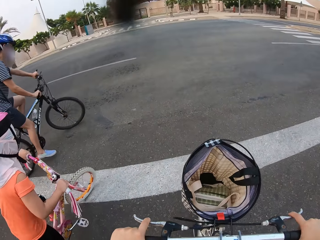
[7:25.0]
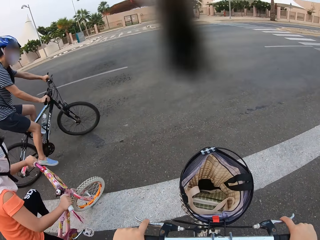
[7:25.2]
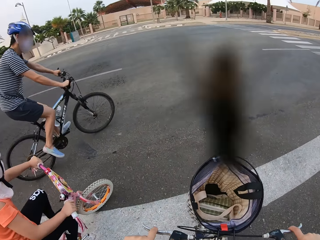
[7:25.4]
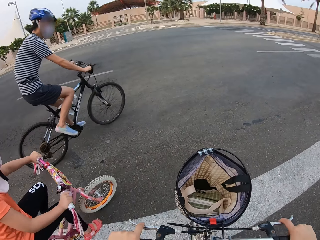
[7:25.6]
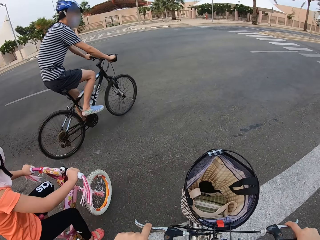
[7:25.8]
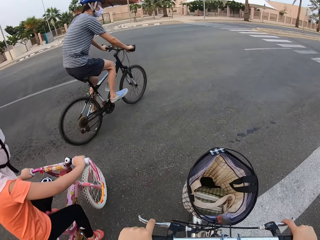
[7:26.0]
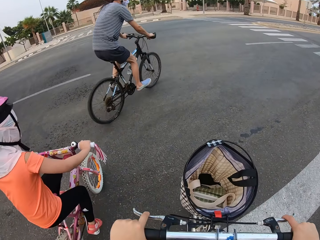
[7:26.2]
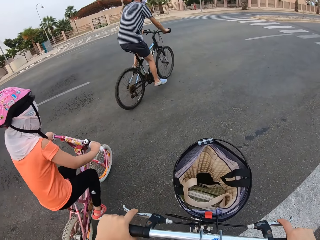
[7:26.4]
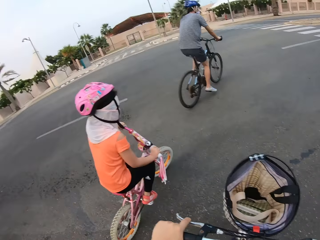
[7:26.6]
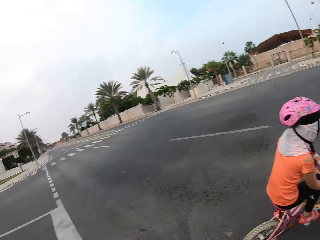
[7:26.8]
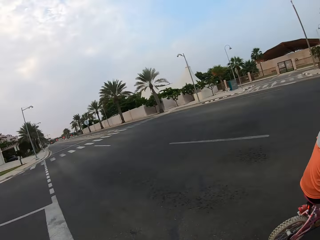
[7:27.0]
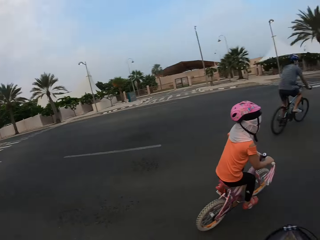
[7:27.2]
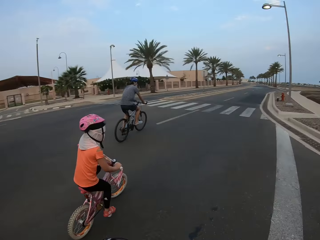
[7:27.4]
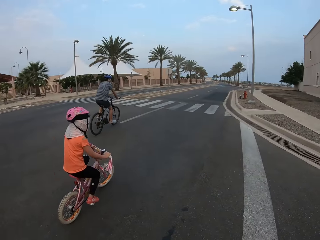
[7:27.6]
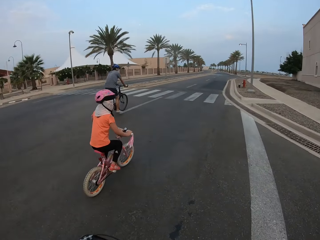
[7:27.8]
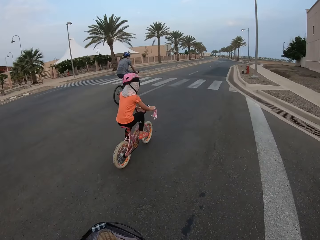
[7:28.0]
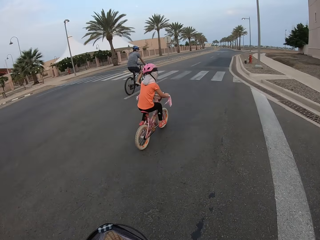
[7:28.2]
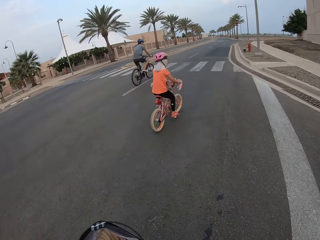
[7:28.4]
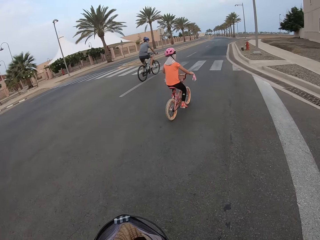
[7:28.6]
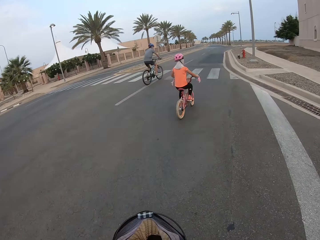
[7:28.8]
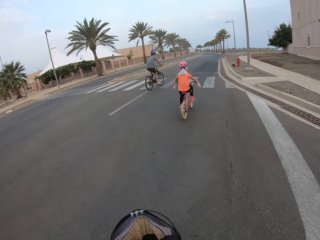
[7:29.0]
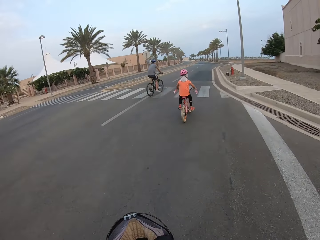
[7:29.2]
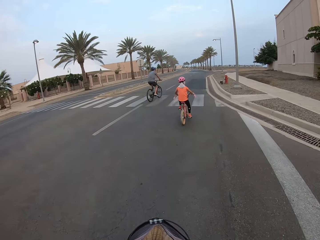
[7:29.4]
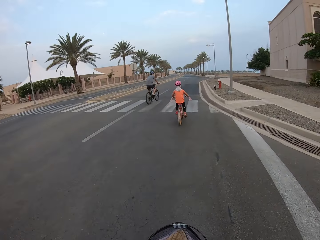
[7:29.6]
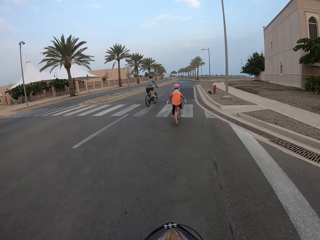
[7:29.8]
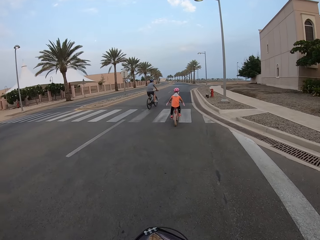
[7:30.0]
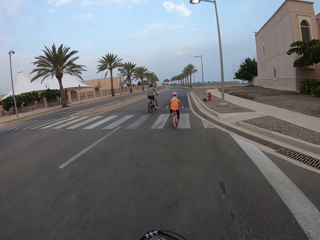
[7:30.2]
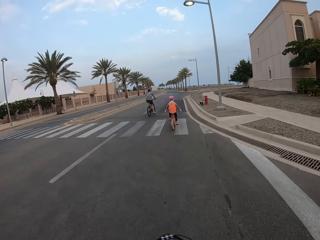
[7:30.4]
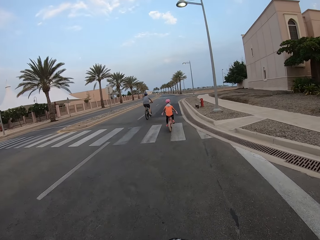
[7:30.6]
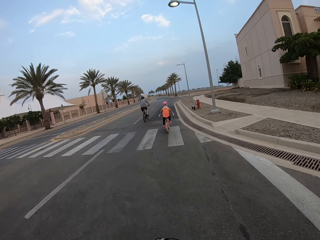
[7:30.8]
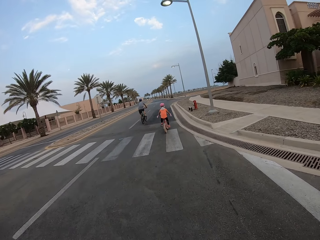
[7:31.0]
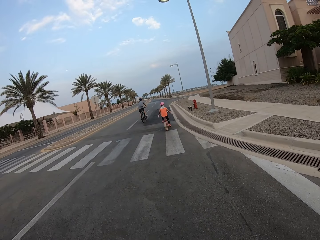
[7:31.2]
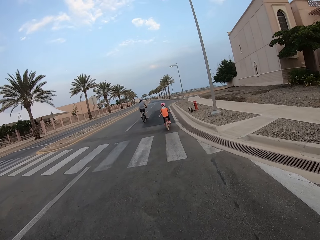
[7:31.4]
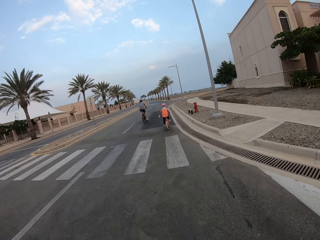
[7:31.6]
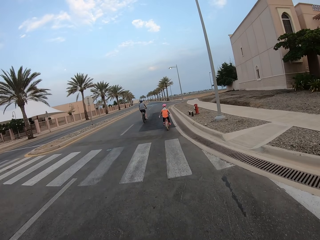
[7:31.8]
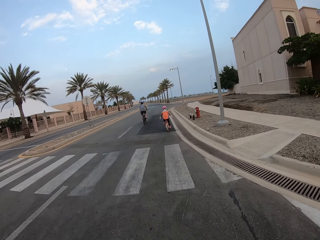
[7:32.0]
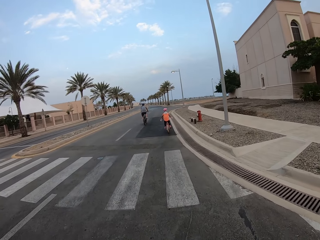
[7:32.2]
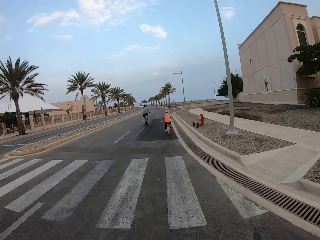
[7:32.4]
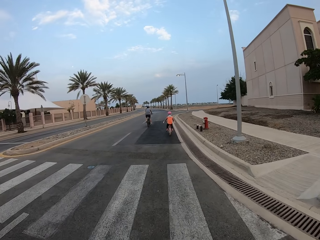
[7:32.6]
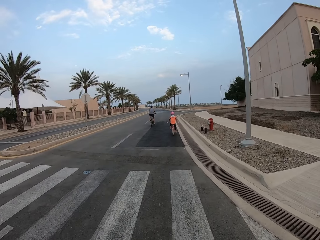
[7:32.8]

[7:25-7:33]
The camera wearer turns to the right side of the road. They ride the bicycle on the road.

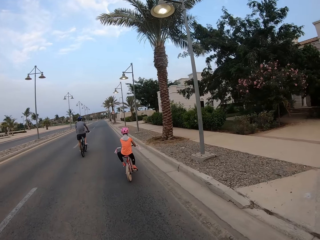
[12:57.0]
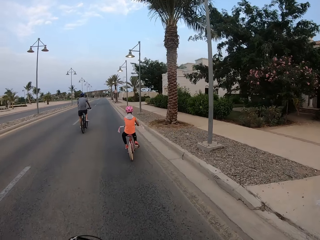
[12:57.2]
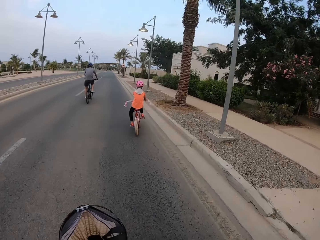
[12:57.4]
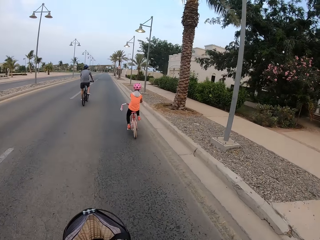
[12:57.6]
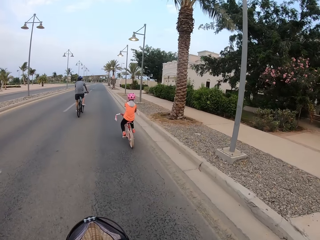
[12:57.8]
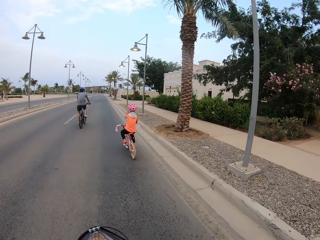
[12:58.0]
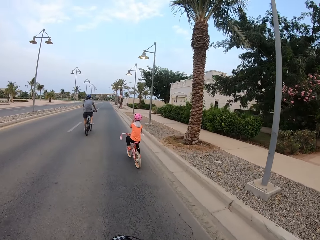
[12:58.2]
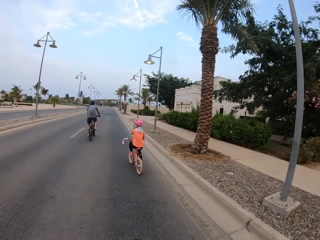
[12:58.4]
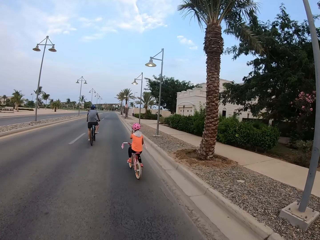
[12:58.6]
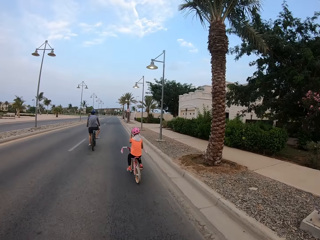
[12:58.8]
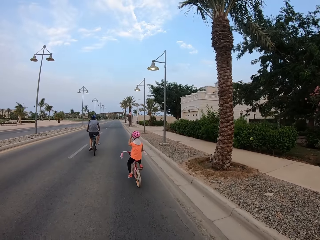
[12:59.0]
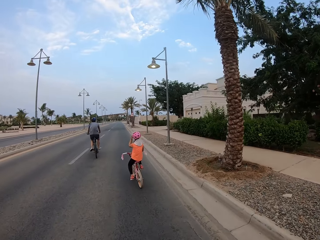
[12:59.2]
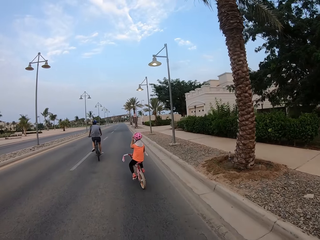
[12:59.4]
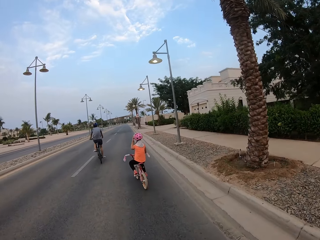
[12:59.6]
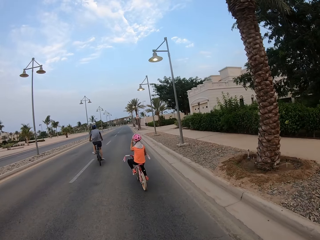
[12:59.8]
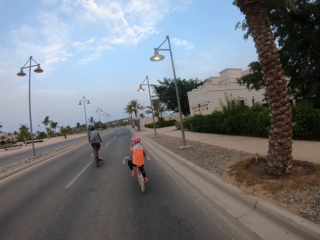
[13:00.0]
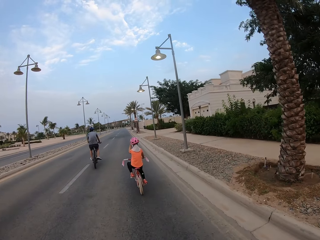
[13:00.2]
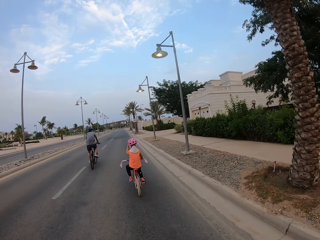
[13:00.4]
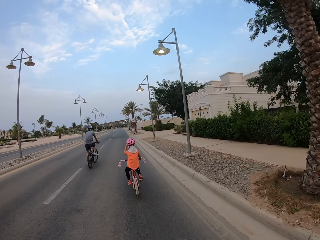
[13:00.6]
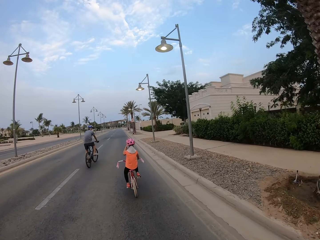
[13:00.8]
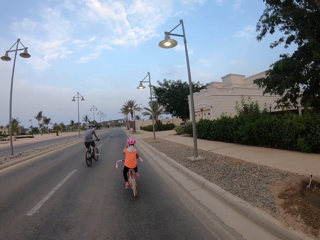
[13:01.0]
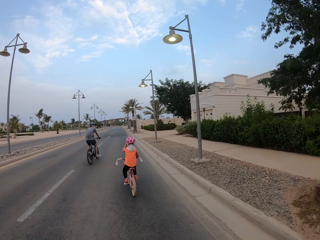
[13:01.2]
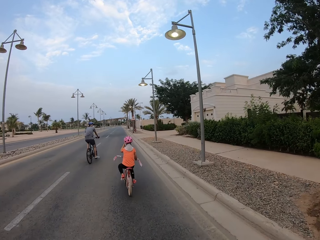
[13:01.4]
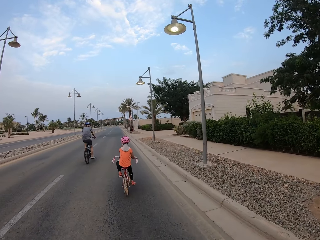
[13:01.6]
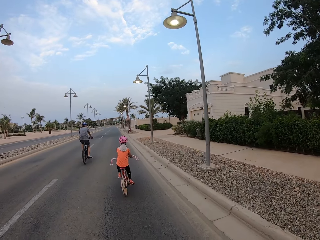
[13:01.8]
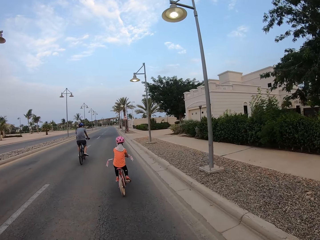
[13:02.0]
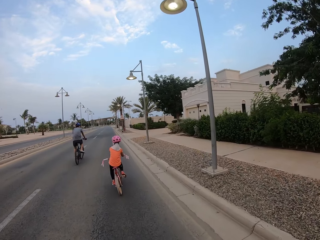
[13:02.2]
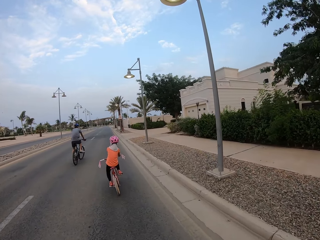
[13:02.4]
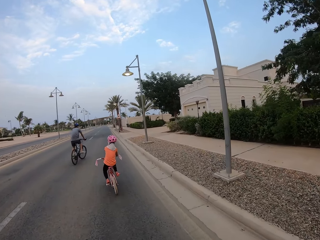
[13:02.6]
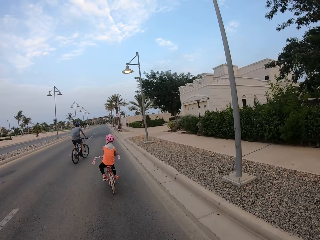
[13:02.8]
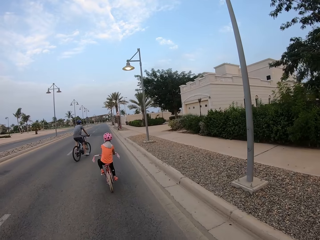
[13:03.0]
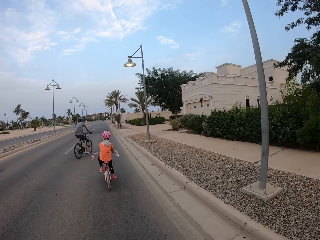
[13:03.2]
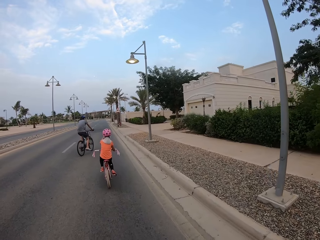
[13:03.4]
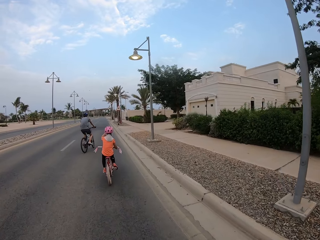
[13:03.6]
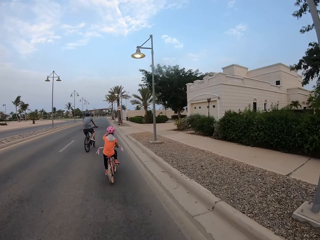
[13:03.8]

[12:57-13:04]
A woman adjusts her cycling helmet.

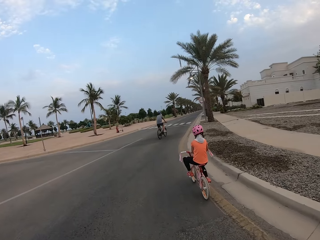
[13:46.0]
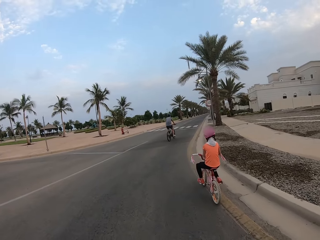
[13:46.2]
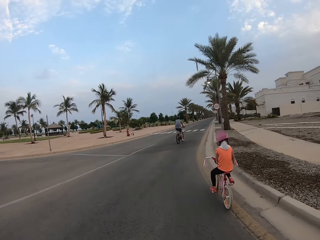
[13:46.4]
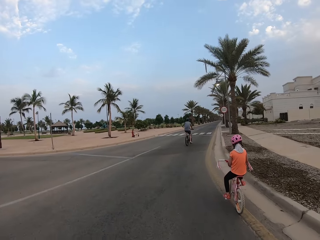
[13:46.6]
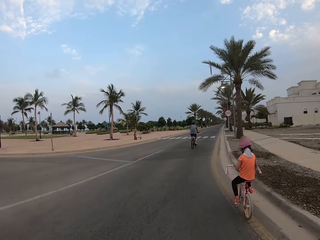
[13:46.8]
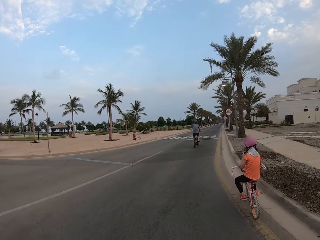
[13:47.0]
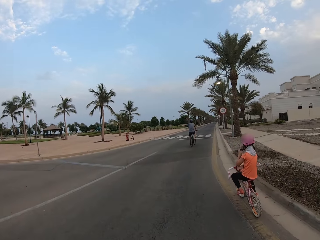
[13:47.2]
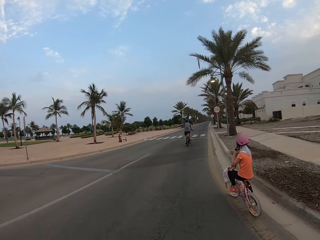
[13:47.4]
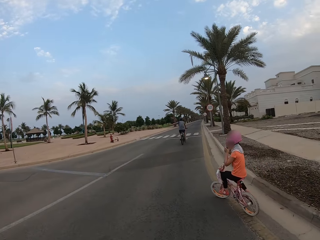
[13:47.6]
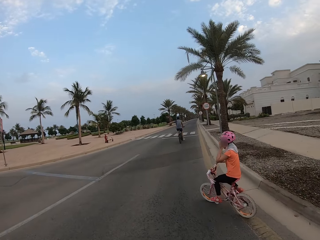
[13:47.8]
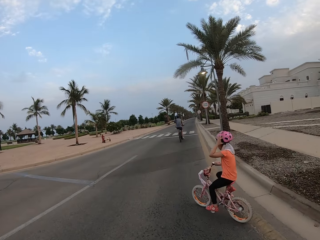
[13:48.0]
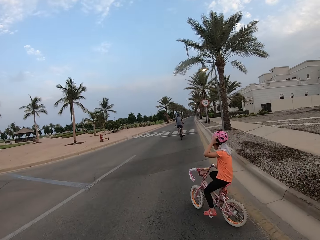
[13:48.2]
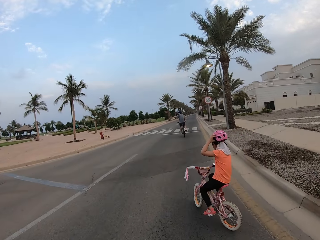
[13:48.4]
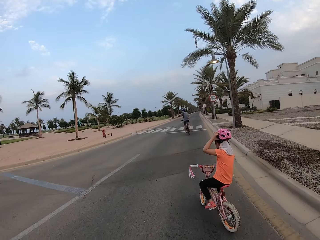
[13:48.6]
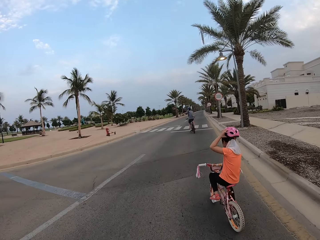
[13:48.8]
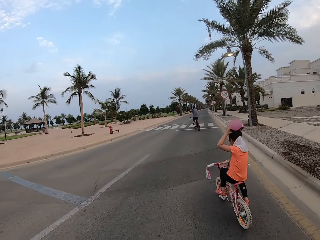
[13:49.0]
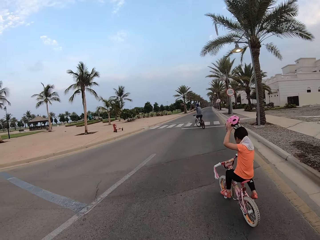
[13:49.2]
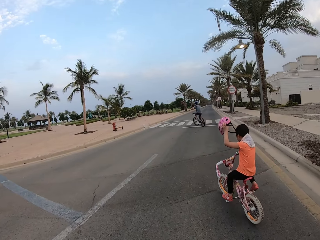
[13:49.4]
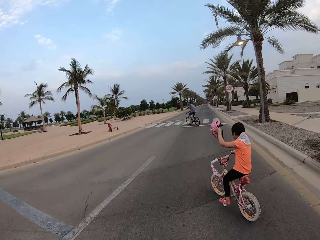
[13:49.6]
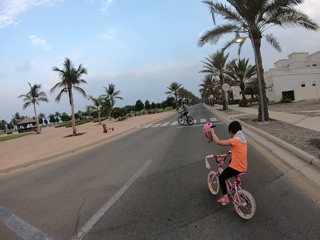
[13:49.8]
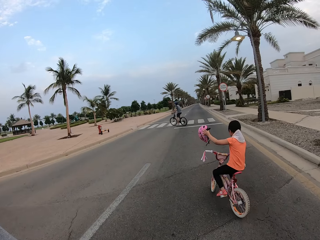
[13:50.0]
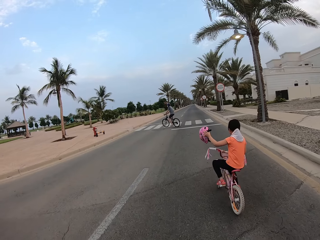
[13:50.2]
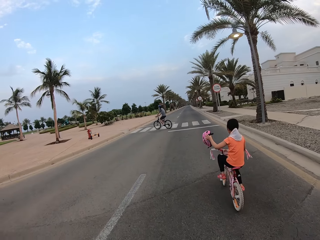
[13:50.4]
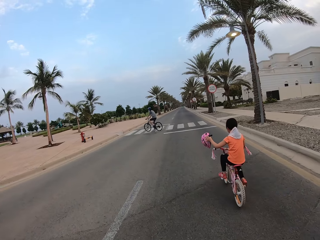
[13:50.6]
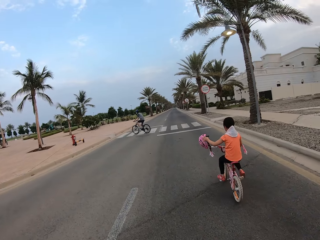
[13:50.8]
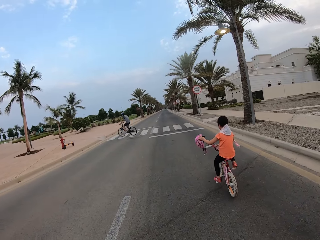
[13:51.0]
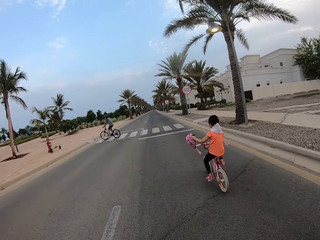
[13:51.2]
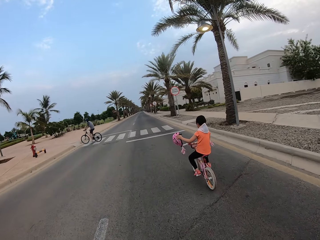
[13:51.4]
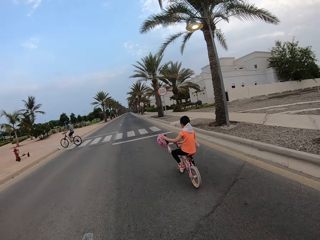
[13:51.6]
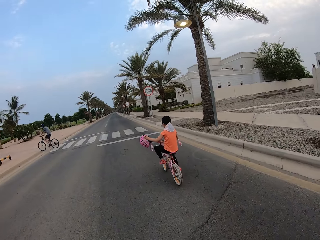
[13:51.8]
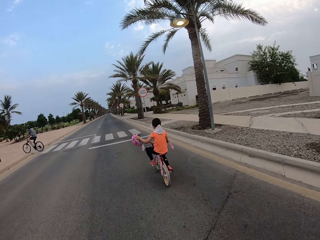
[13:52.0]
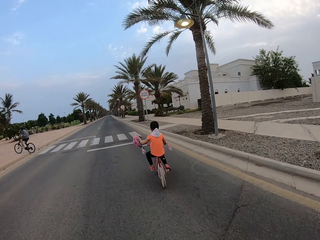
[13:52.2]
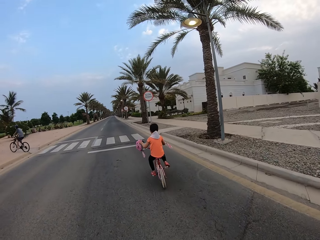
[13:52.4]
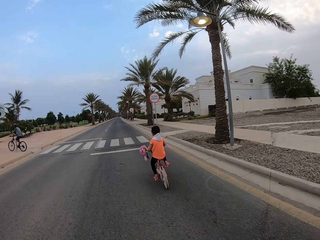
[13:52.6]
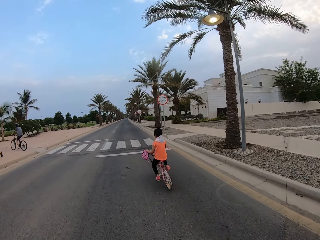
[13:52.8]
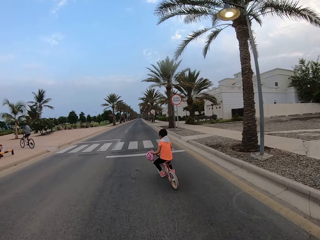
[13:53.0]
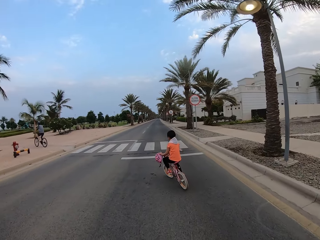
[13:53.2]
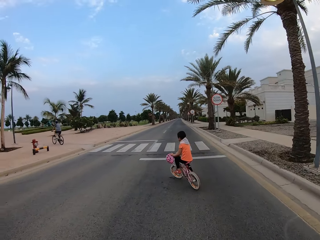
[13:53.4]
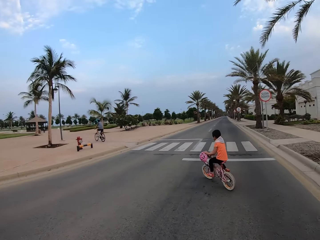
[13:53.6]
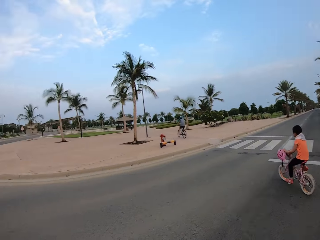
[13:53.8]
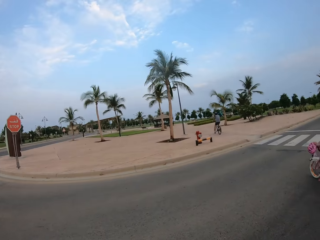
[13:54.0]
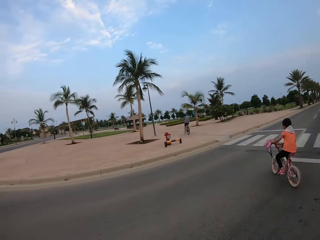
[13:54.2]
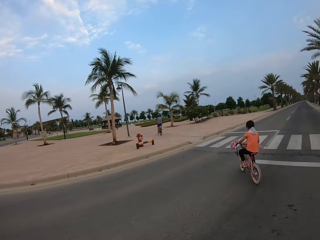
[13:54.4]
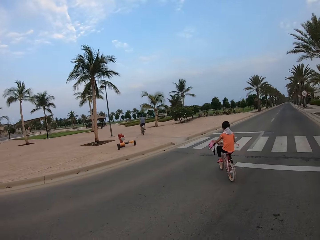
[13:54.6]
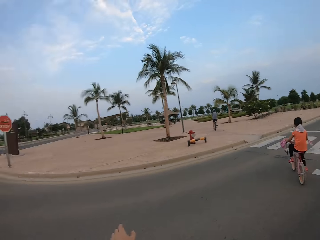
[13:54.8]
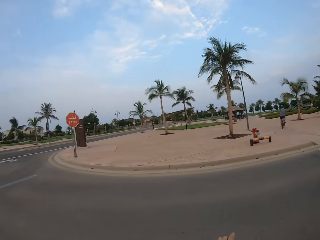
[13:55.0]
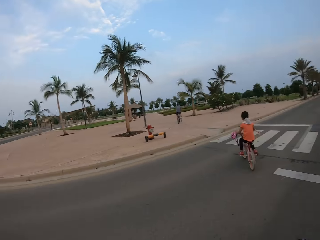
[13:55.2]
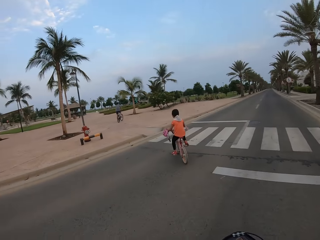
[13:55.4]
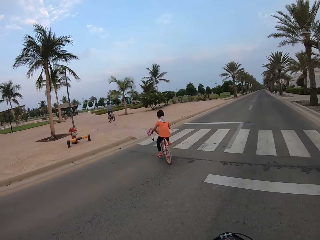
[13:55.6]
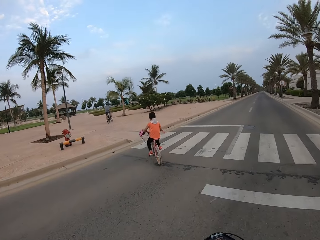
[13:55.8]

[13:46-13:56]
A cyclist stretches a hand. Another cyclist removes the helmet. The first cyclist holds the bike. The camera wearer looks left.
